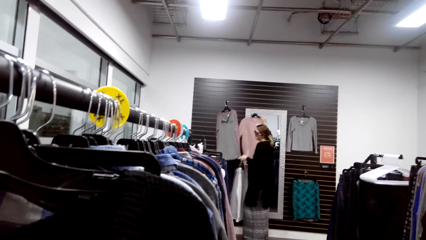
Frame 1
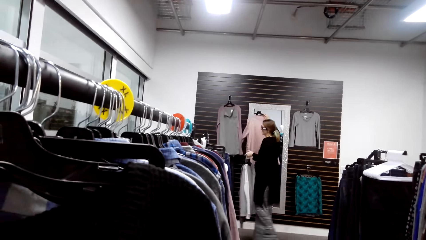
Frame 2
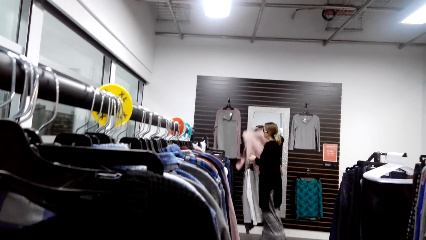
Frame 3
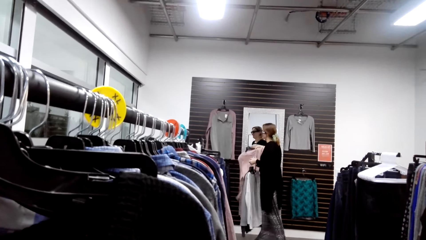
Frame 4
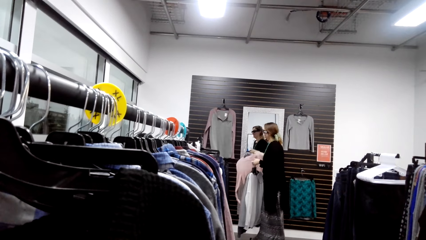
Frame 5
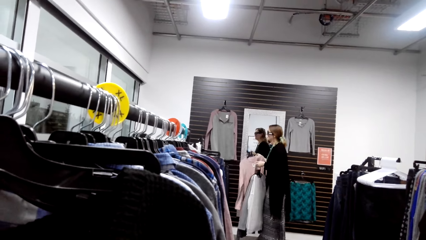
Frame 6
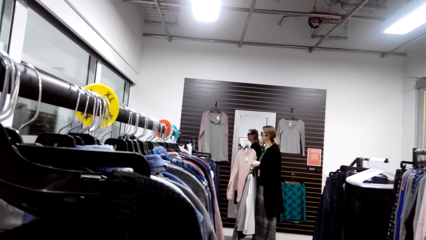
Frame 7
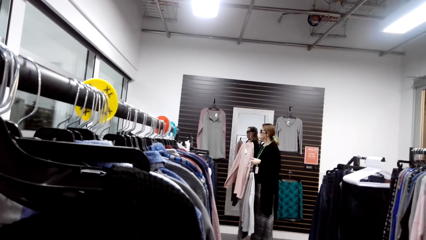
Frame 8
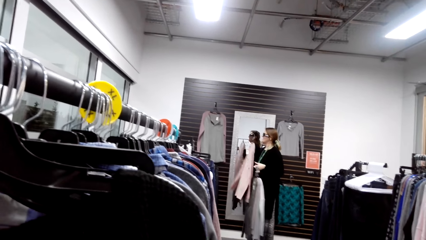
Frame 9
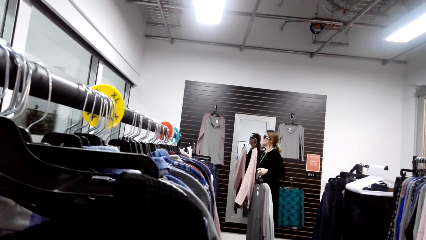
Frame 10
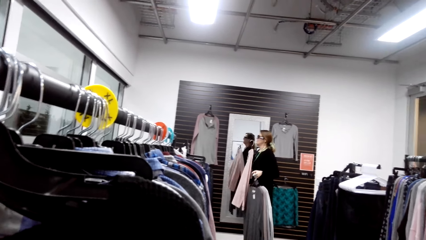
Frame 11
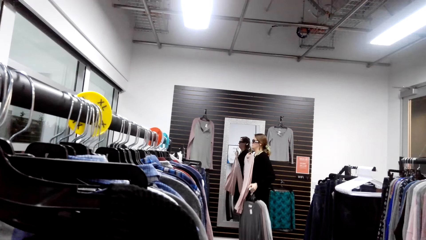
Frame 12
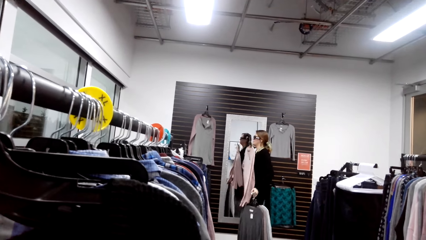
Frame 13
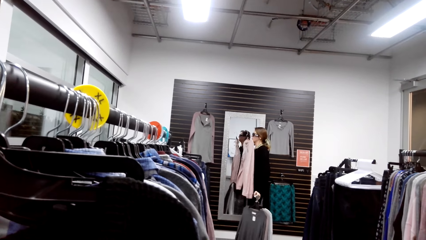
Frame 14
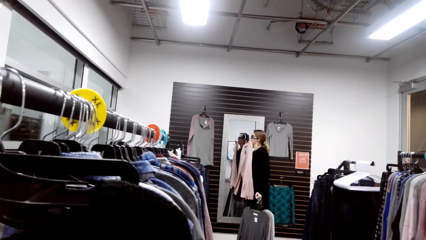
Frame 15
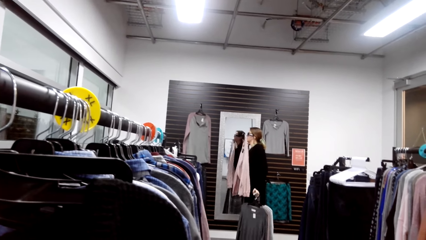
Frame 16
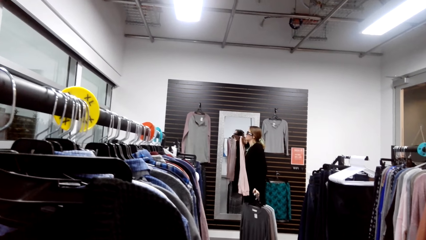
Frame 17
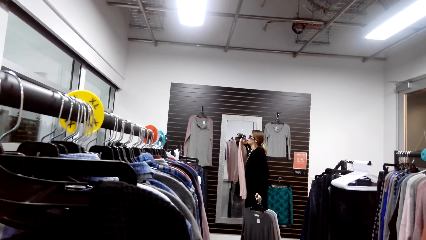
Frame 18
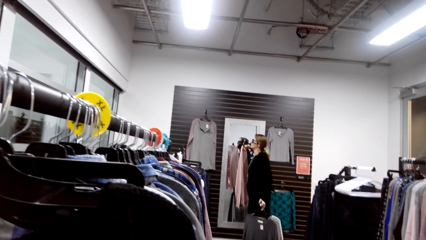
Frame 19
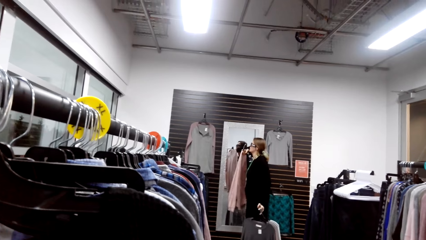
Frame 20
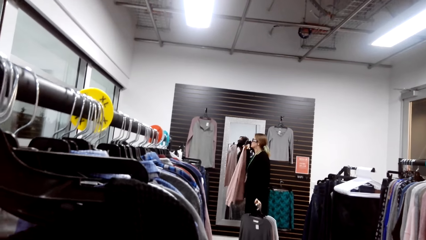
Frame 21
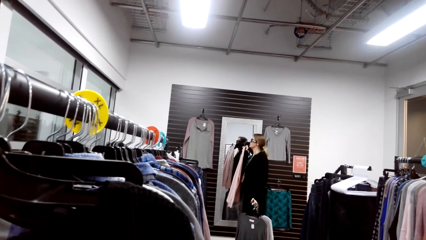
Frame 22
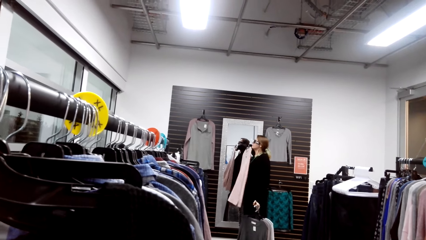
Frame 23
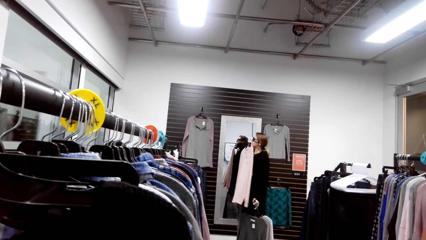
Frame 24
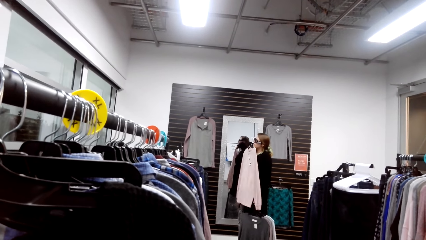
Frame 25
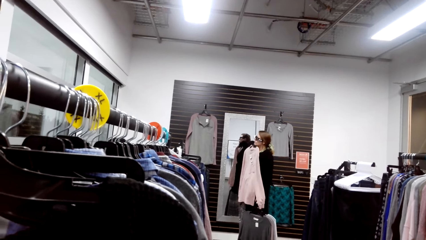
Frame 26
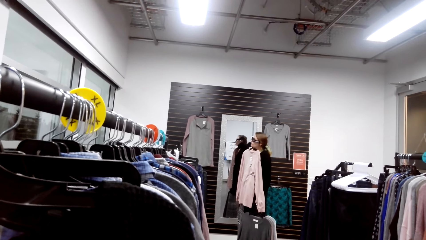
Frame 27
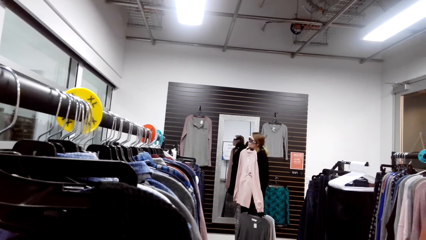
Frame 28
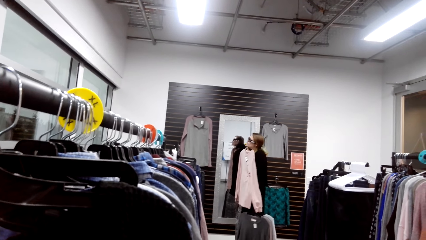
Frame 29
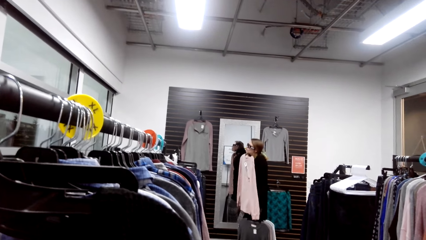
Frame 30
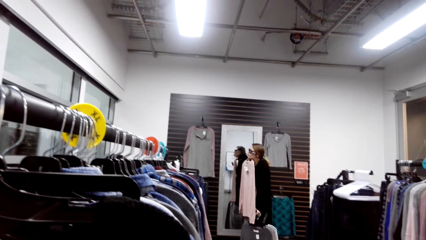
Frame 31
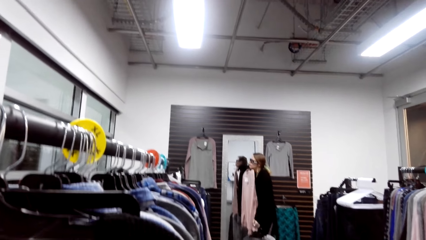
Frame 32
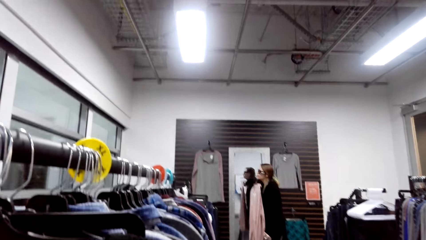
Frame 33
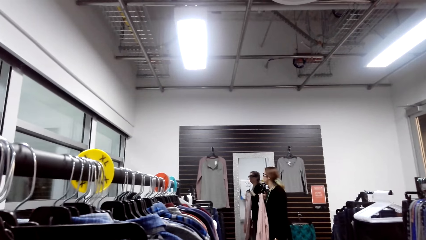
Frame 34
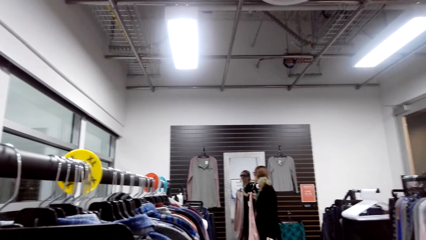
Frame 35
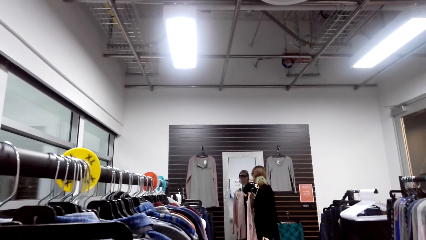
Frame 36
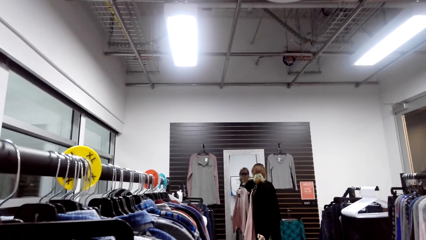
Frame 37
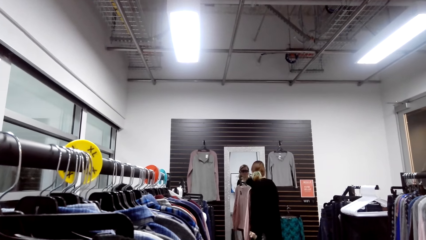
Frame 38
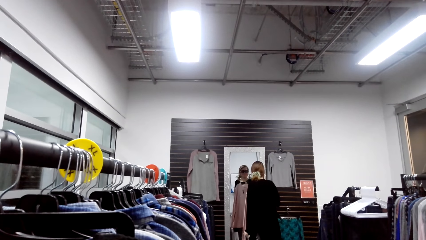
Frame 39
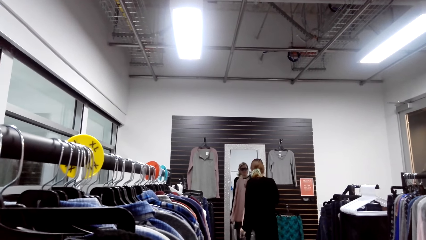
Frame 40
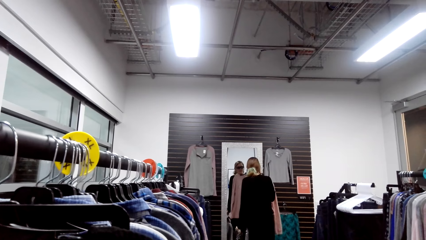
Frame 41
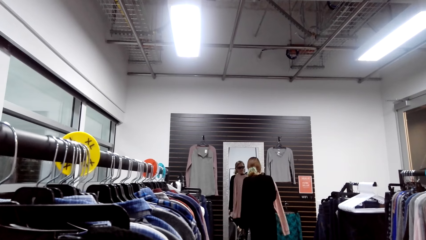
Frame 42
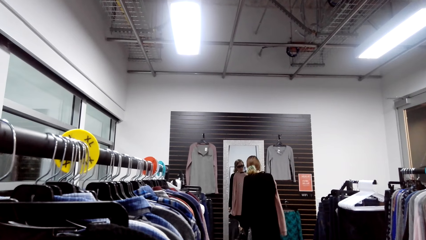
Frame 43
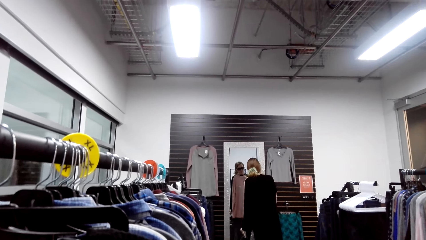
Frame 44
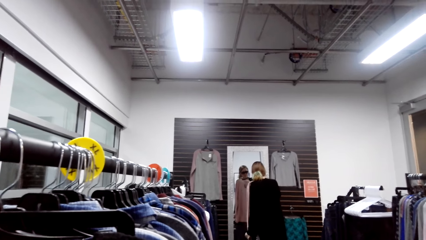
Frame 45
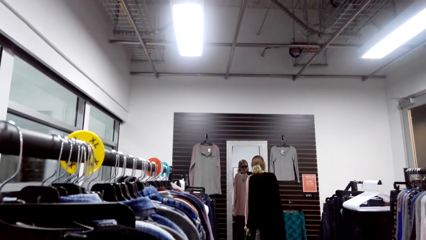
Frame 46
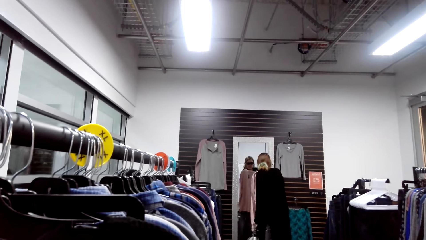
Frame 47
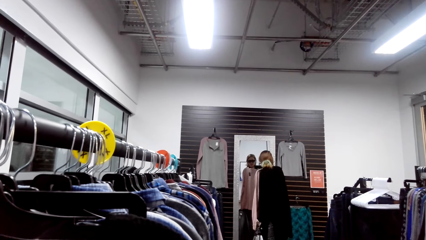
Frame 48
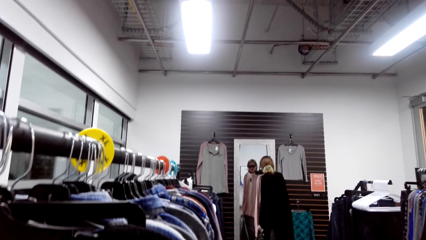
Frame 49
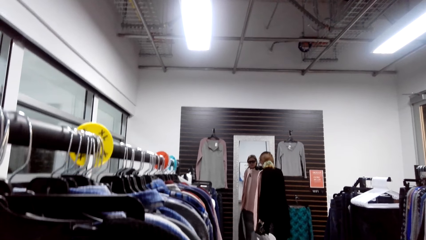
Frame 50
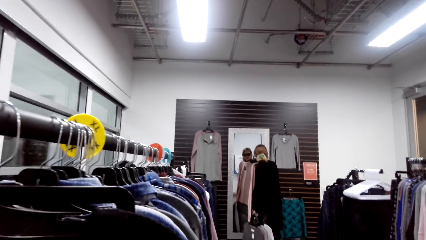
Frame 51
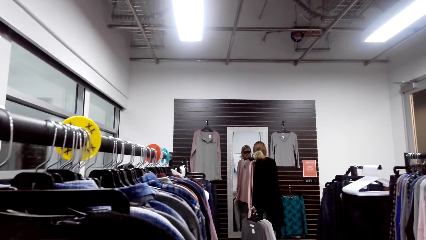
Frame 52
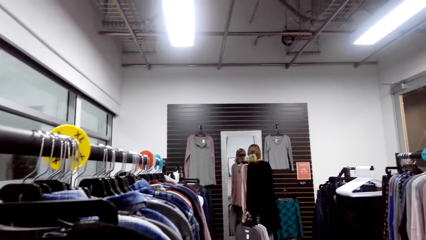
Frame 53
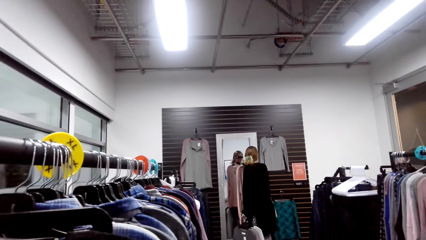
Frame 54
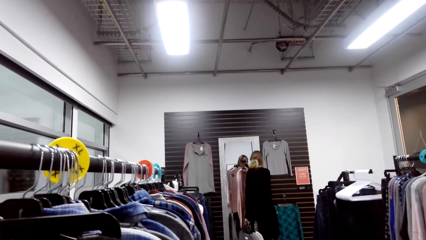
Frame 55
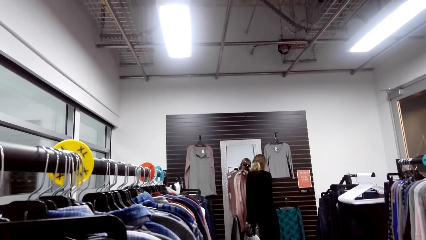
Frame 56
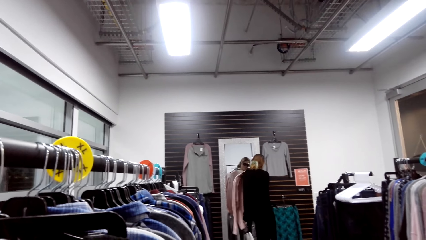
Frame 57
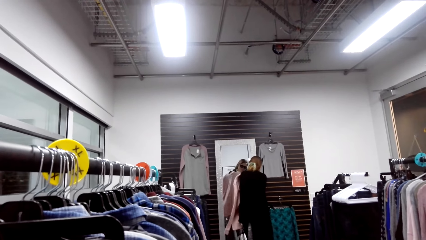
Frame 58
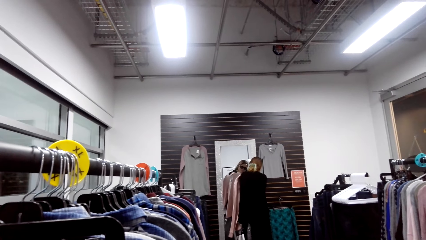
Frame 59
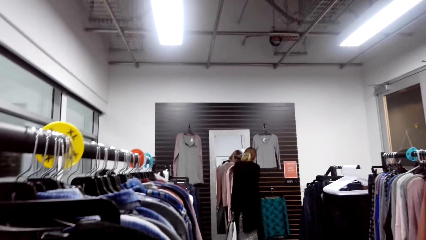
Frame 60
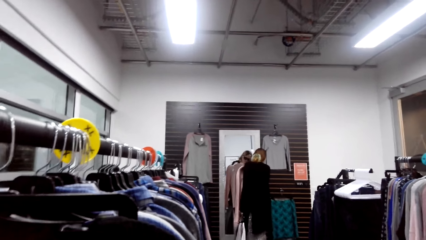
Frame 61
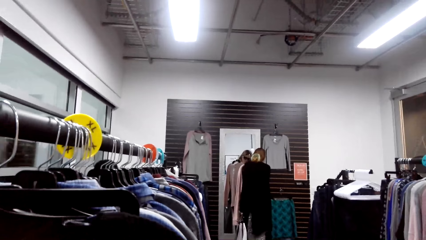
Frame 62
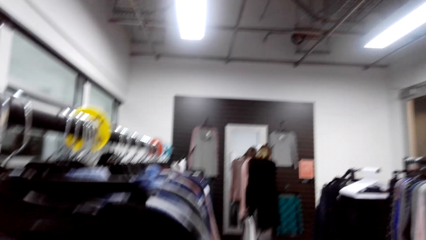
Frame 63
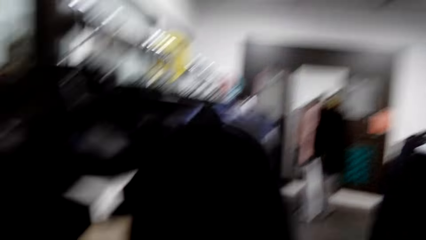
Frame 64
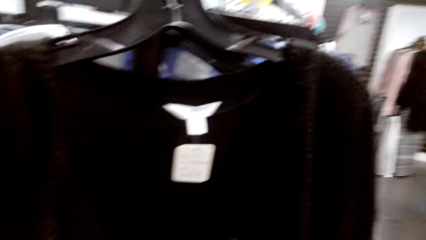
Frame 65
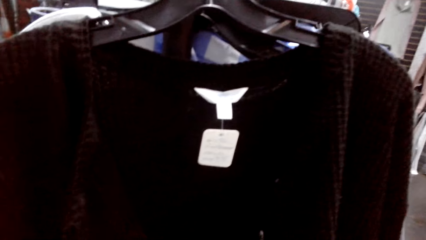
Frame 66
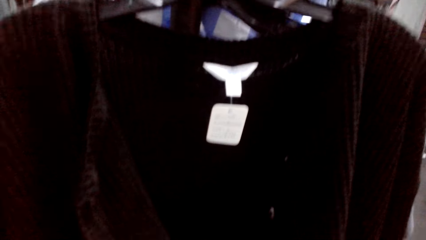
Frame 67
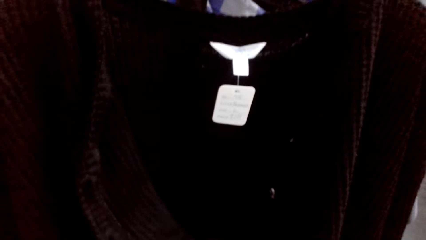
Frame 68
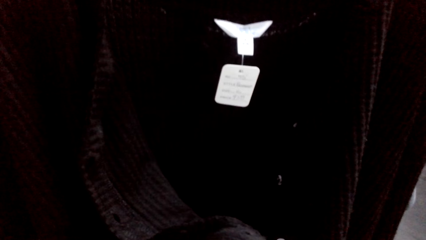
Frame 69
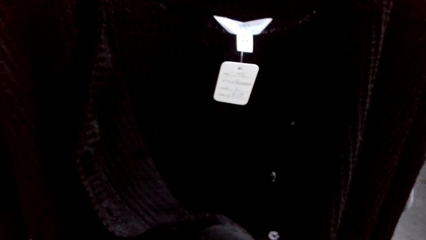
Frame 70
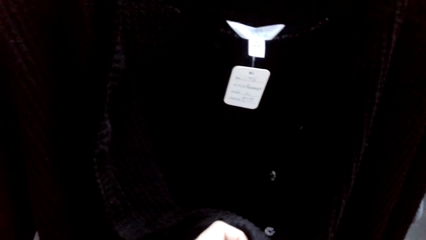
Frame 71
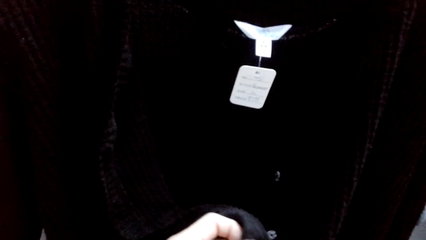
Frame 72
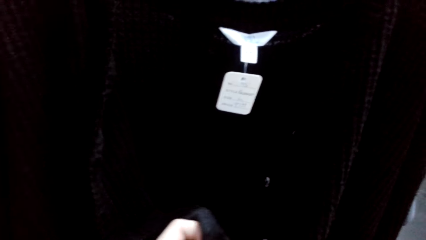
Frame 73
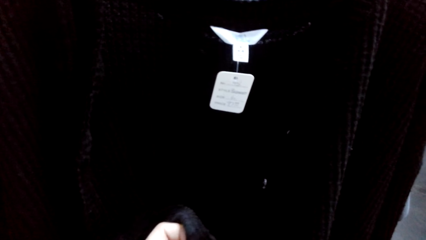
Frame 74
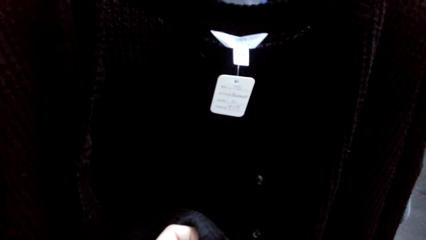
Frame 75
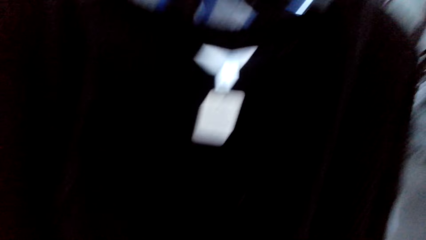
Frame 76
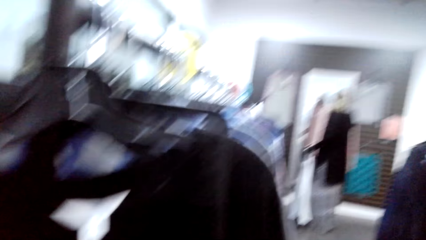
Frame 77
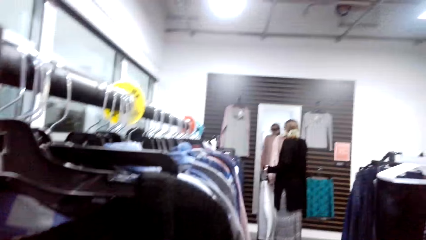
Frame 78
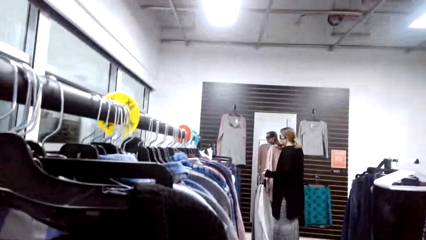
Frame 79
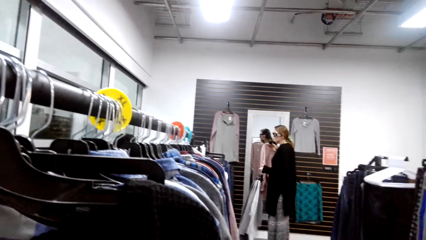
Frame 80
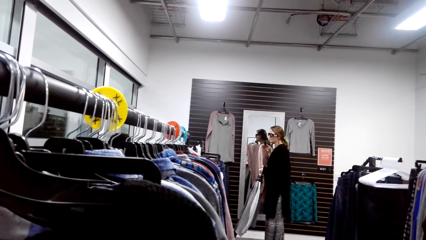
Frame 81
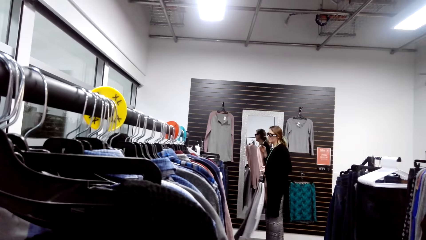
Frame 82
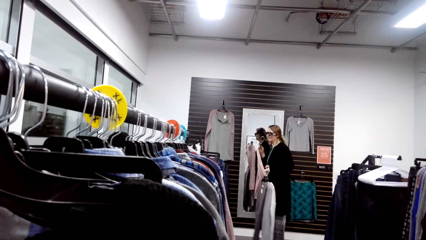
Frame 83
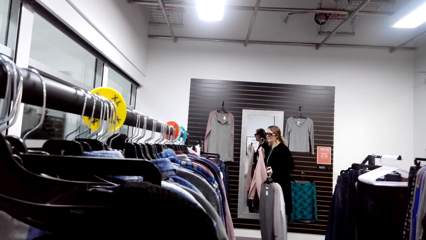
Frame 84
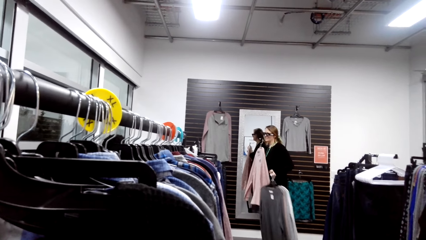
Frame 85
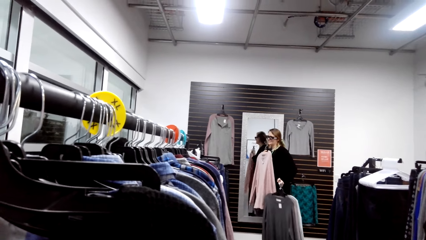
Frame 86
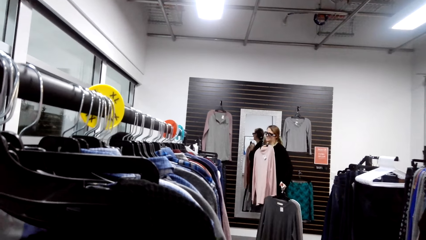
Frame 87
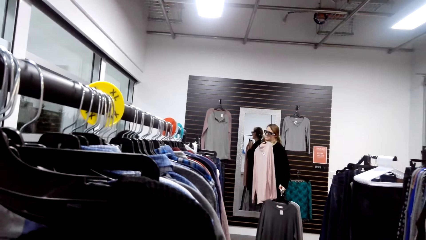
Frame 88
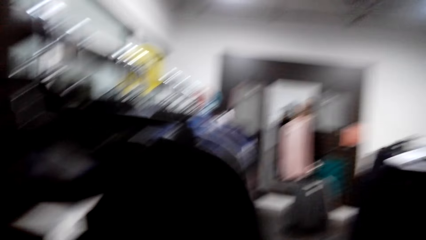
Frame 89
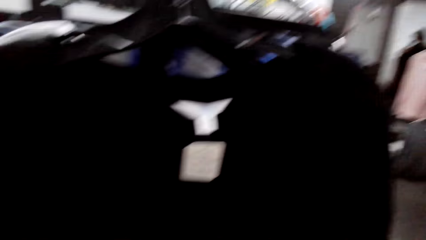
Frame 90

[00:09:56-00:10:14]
The camera wearer unbuttons the sweater.
